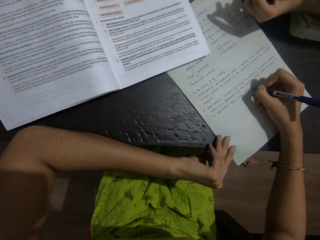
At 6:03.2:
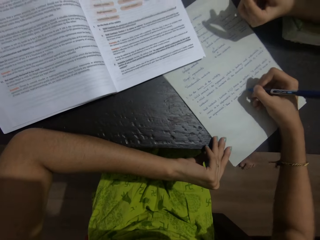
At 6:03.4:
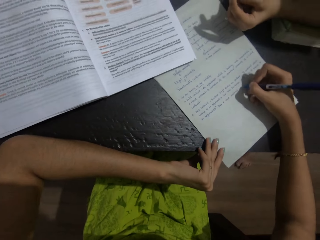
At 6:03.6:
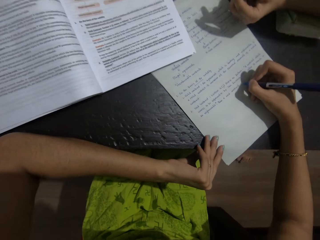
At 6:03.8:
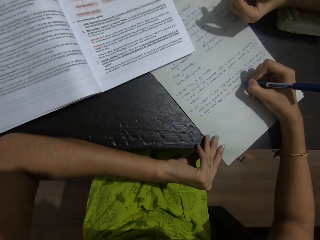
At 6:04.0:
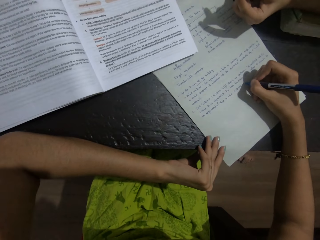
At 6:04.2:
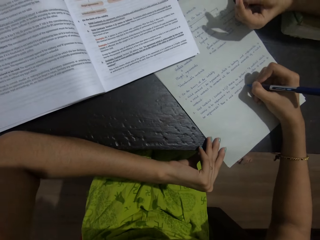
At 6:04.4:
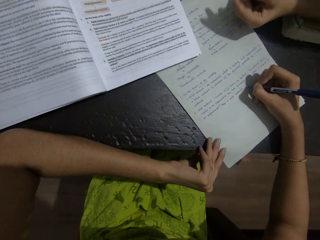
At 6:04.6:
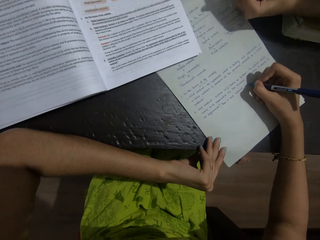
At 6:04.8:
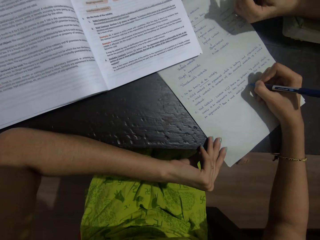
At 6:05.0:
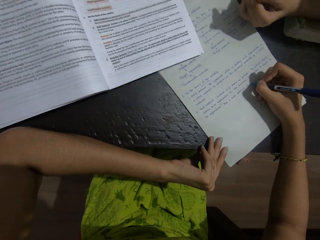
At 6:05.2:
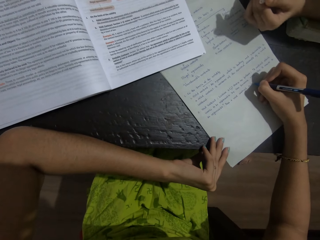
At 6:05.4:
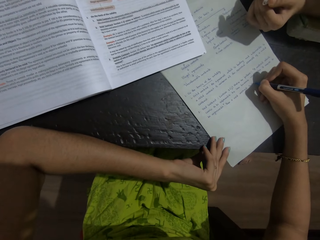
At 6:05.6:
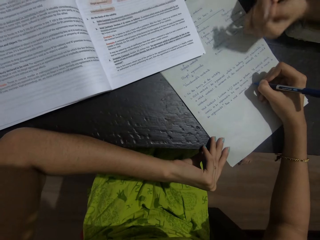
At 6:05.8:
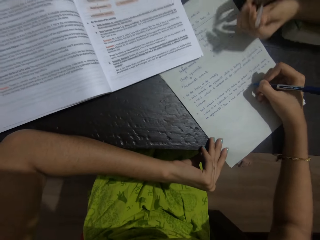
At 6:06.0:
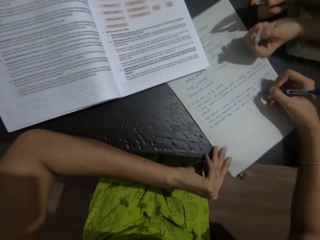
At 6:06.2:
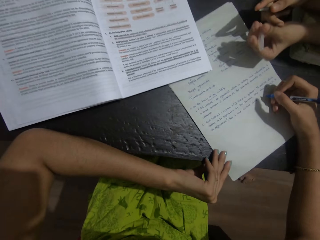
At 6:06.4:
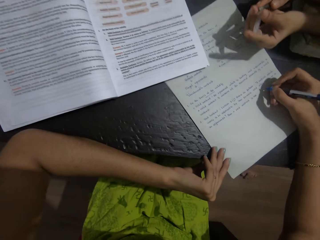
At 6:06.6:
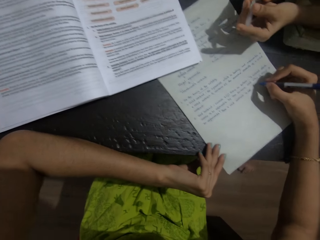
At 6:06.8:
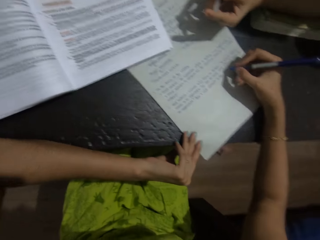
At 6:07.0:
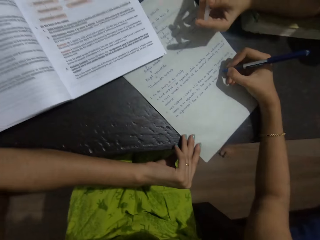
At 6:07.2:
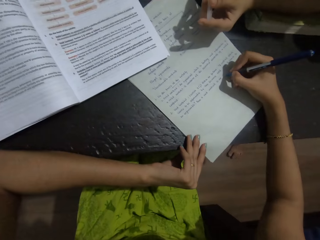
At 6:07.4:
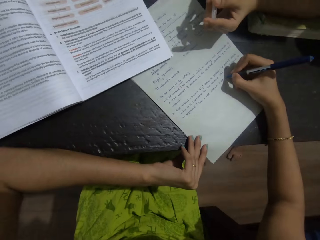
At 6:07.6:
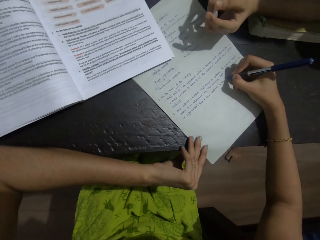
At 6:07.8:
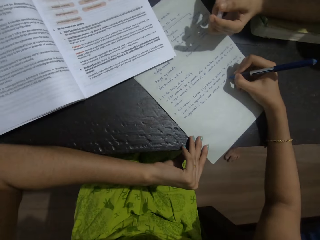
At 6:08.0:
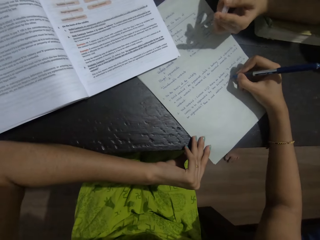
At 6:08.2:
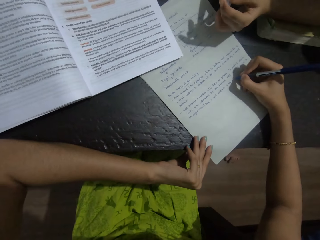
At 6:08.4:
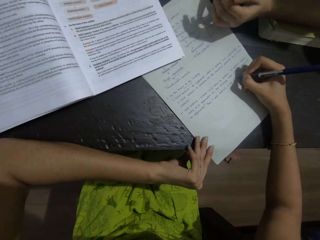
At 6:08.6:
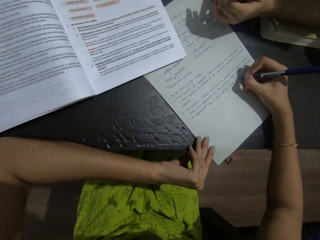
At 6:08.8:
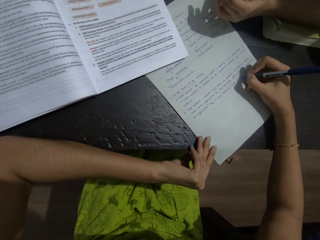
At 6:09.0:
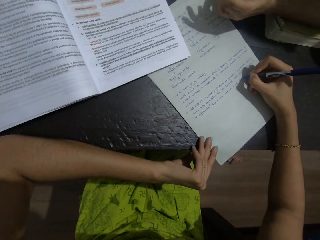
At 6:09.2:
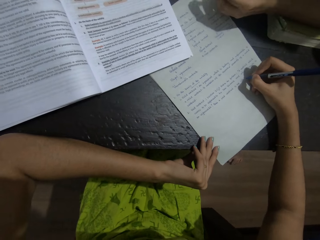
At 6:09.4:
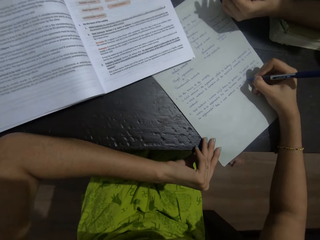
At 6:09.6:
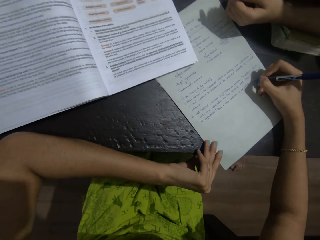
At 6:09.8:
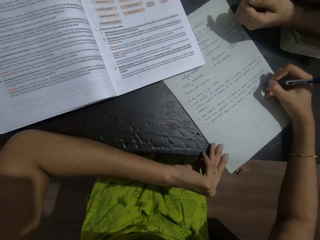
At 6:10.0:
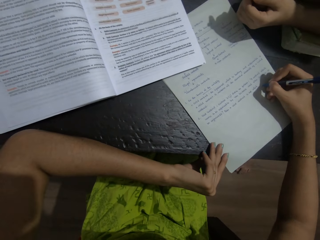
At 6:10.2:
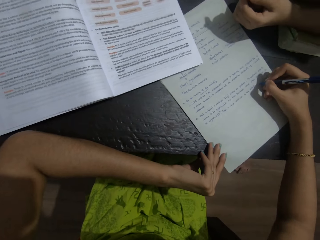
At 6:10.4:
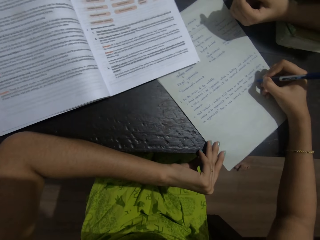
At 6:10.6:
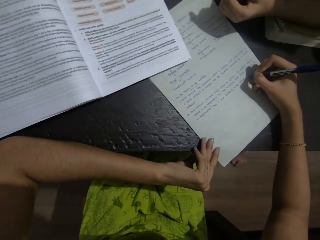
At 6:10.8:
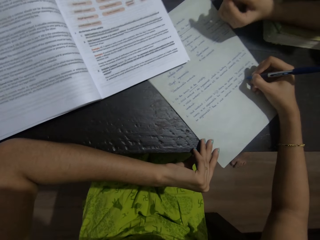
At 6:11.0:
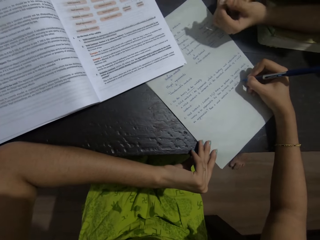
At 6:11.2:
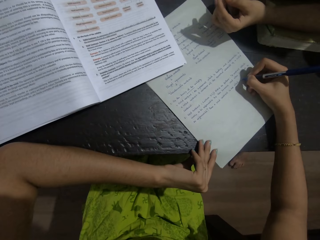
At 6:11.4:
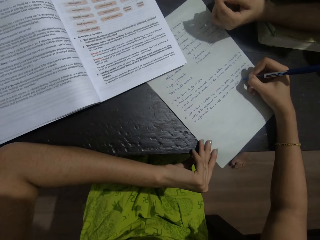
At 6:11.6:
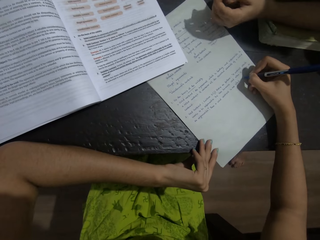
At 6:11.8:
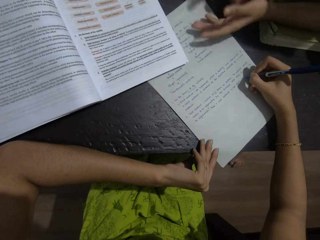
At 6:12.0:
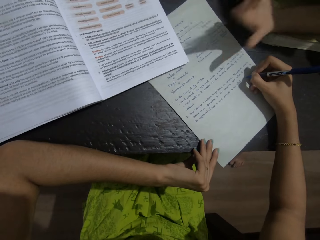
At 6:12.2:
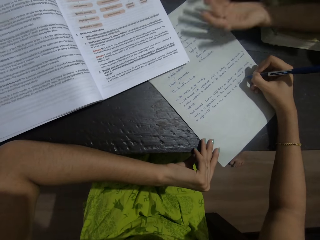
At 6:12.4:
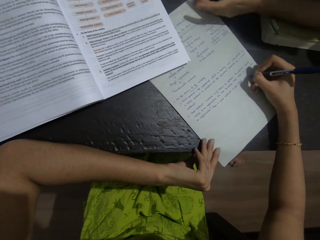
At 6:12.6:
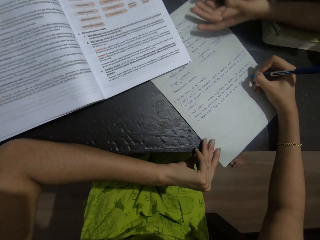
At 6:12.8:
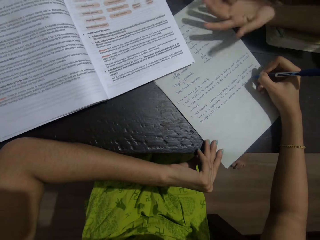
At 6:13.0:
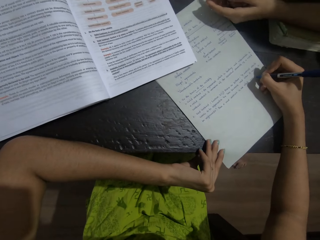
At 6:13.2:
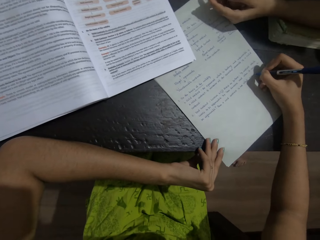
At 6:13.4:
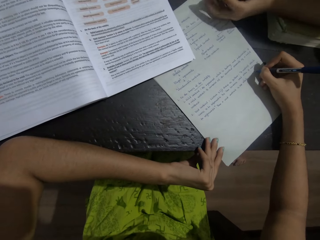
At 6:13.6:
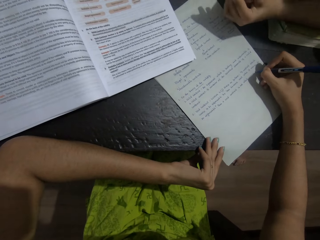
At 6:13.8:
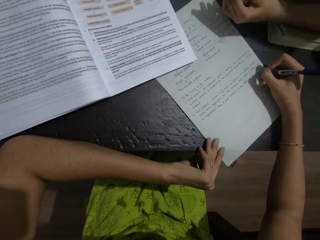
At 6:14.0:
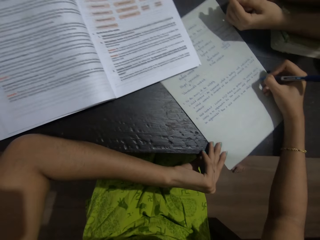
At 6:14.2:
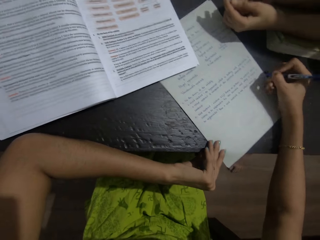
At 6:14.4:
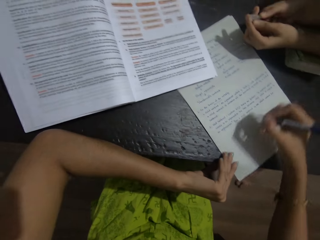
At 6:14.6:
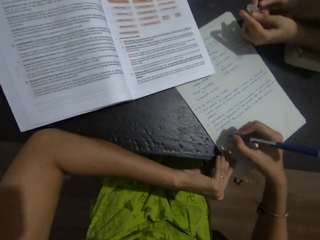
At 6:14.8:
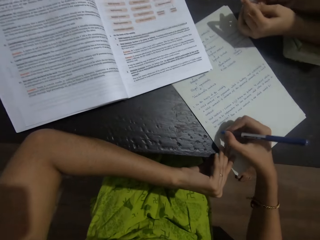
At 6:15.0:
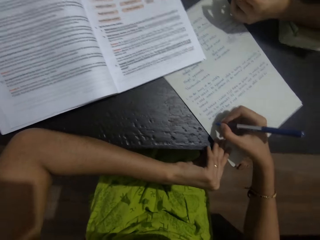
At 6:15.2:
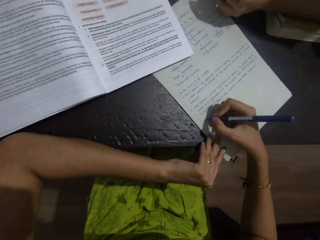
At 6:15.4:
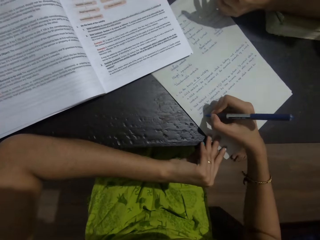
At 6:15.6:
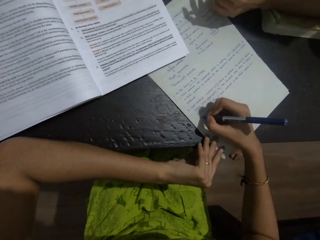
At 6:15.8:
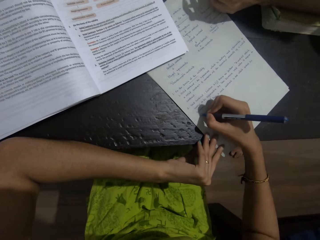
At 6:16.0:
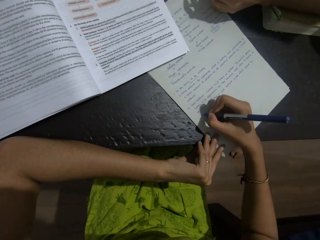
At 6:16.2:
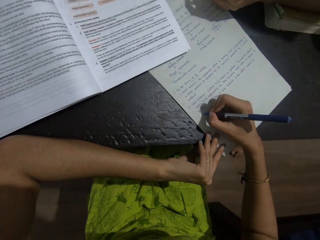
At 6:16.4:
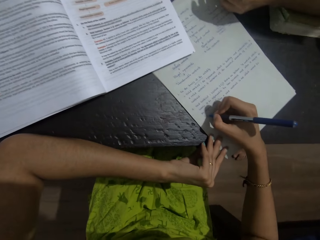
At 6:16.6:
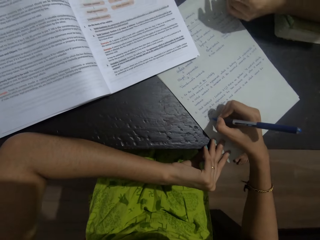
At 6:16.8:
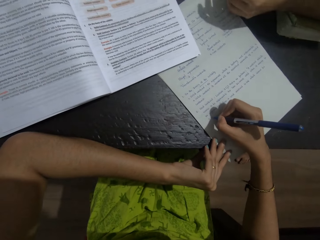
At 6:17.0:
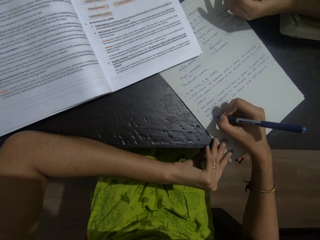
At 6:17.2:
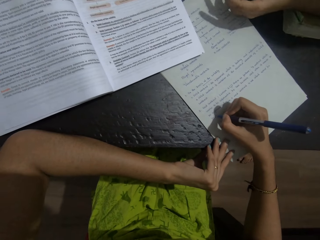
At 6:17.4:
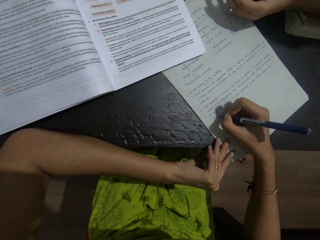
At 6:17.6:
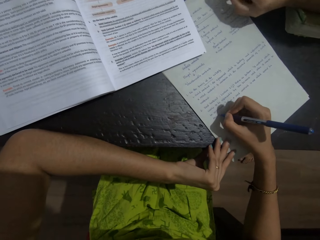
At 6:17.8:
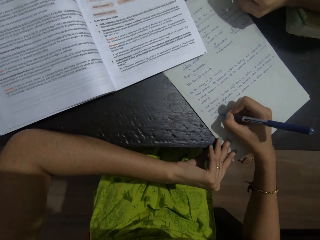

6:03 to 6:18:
A baby removes the lid from the pen. The camera wearer writes on a piece of paper with a pen. The baby plays with the pen's lid on the hand. The camera wearer writes on the piece of paper with the pen.

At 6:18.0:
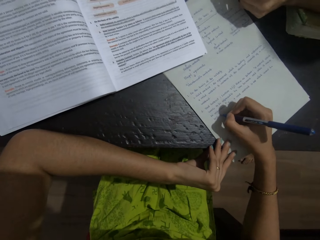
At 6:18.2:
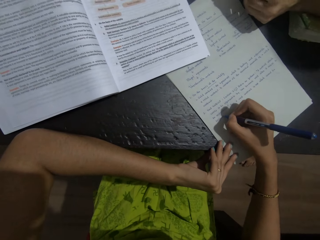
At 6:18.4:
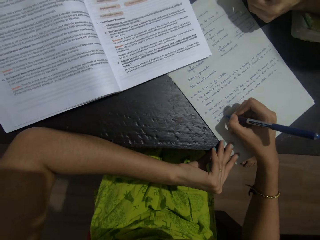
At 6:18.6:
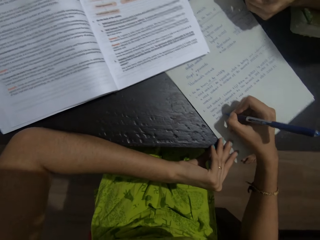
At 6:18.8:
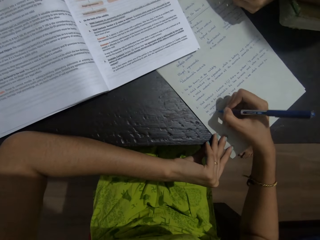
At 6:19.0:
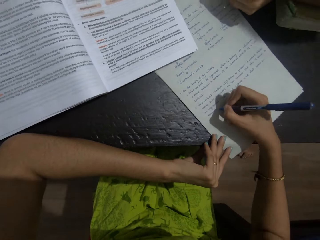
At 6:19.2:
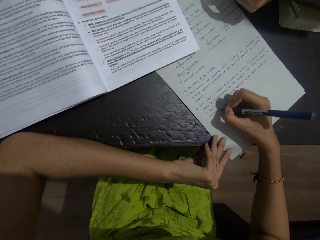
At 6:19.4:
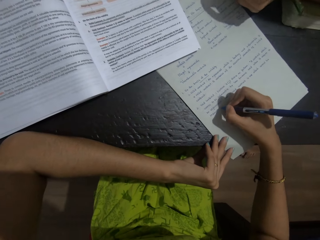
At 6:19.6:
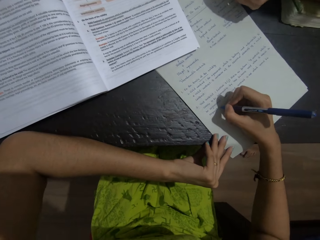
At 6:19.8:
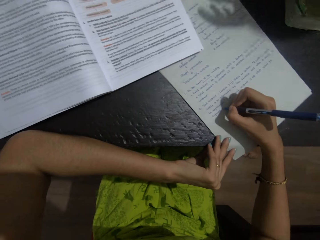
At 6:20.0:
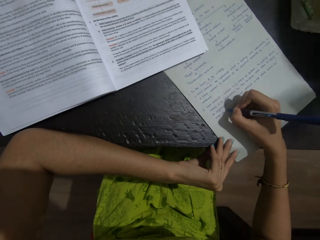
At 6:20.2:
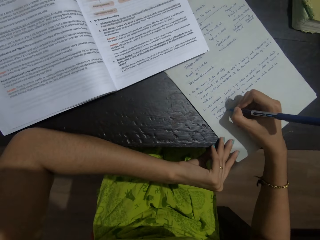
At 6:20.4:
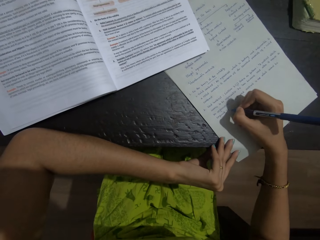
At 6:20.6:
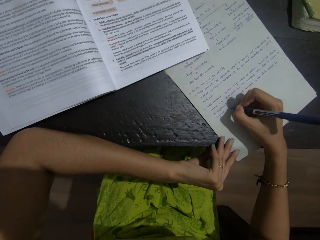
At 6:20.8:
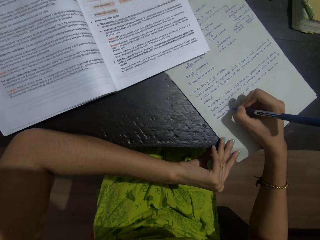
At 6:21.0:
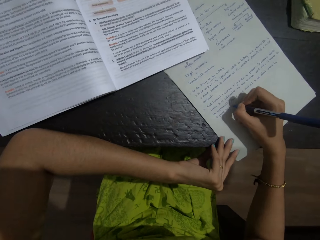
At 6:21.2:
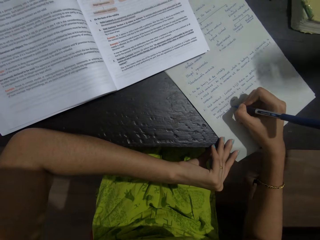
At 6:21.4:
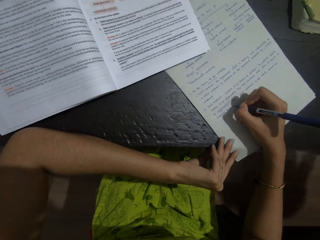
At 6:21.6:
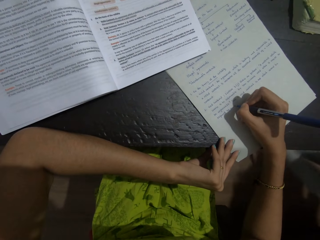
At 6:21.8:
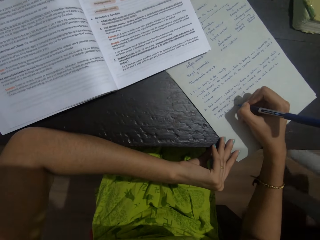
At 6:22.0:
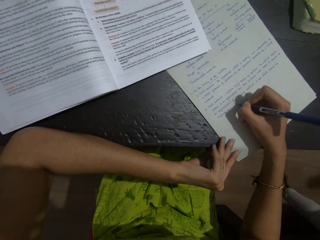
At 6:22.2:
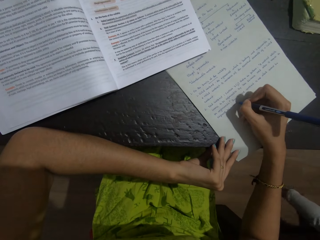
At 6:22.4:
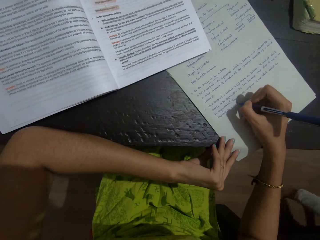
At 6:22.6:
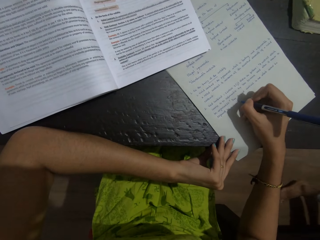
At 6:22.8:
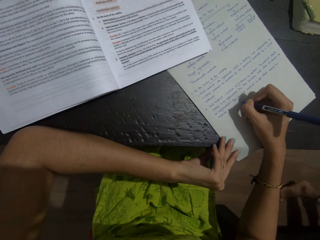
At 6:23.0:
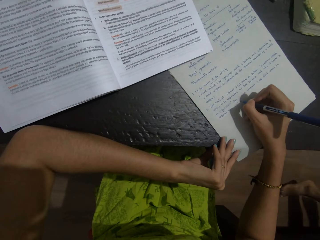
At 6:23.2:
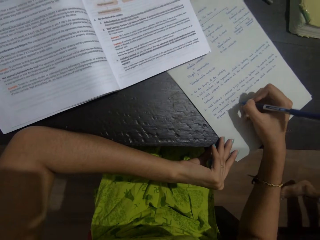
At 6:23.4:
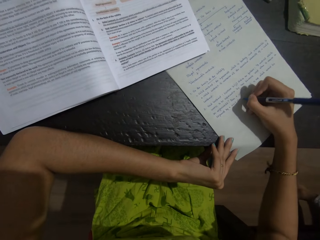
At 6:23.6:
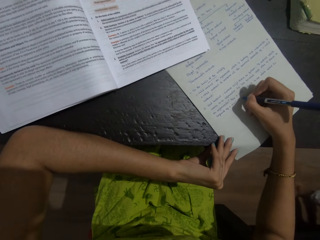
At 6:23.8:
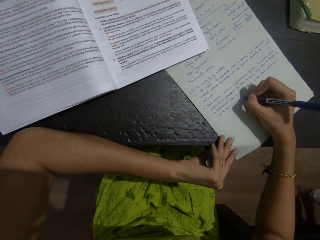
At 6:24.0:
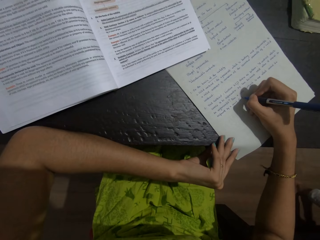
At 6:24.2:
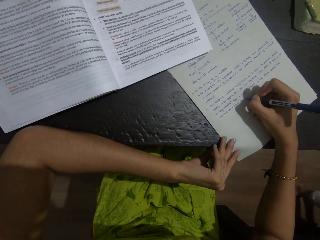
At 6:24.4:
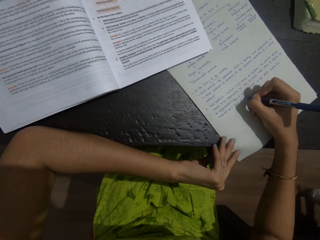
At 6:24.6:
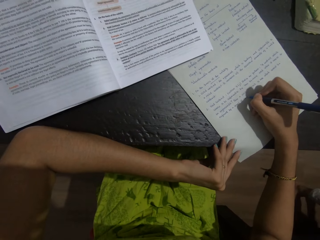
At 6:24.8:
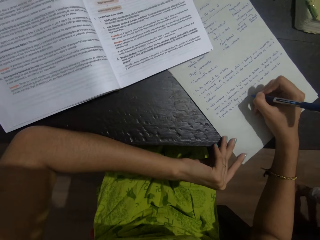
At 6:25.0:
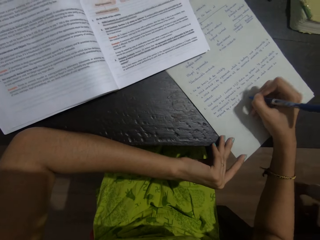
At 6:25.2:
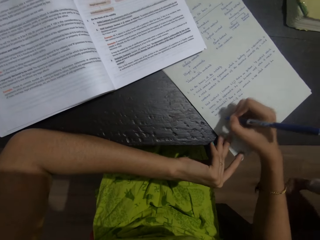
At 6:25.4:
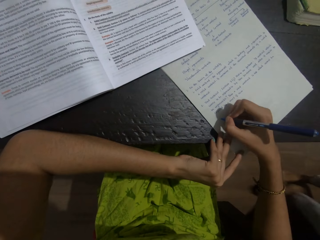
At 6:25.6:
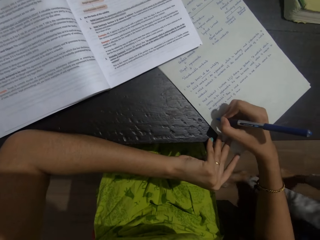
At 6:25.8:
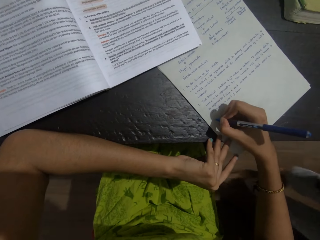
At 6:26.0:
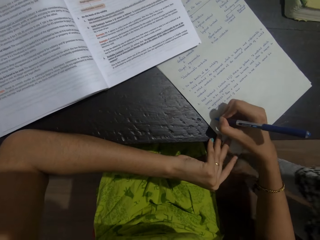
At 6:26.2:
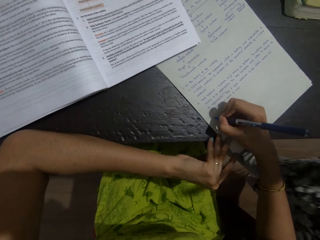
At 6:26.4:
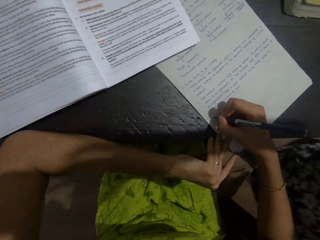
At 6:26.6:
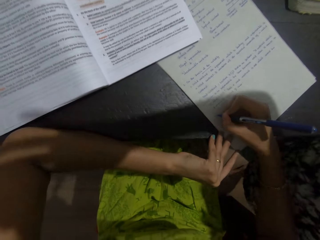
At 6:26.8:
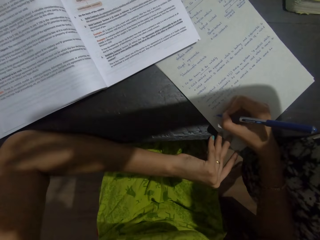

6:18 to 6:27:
A baby walks around the table. The camera wearer writes on a piece of paper with a pen.
